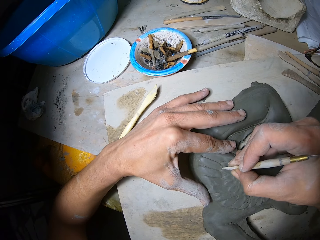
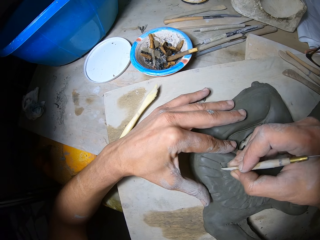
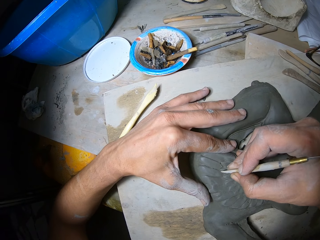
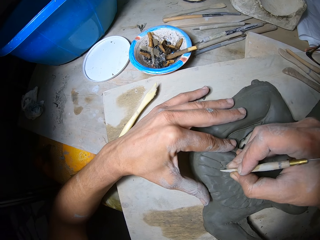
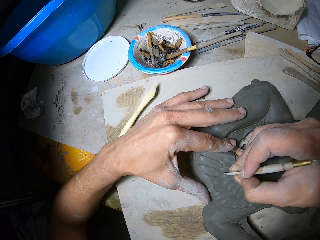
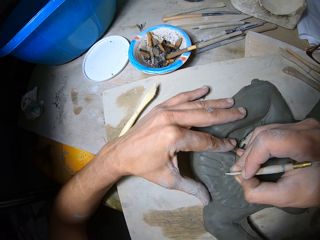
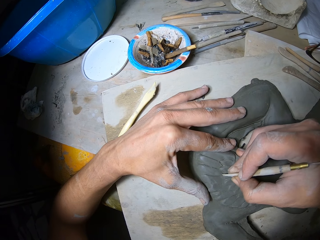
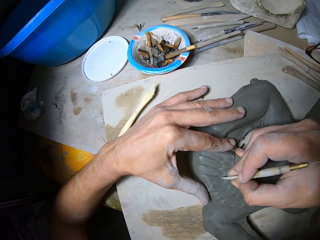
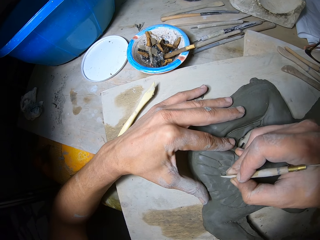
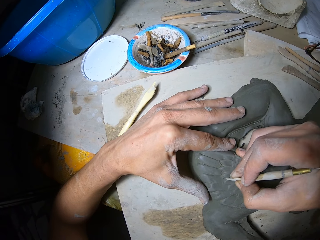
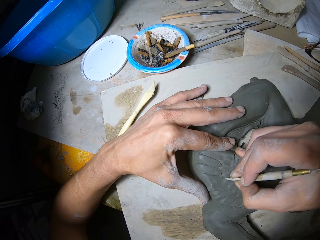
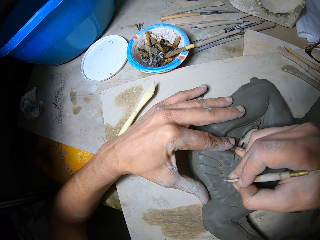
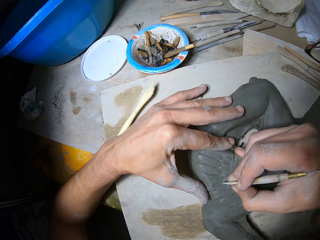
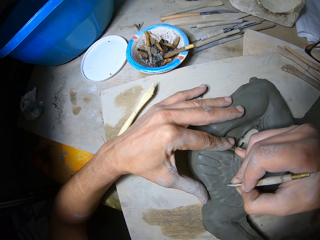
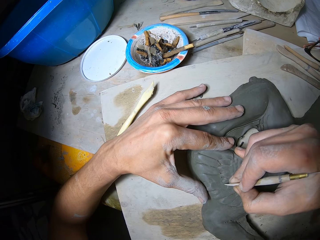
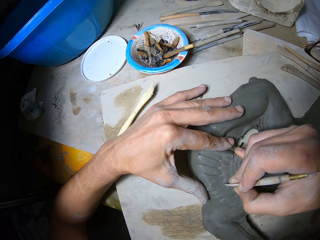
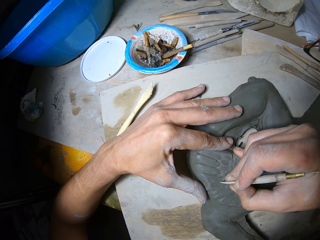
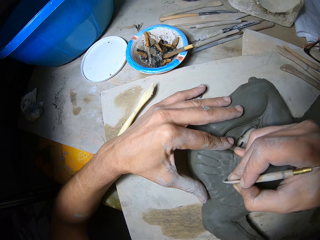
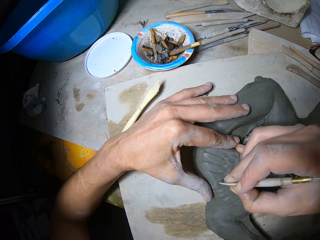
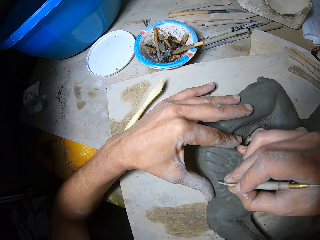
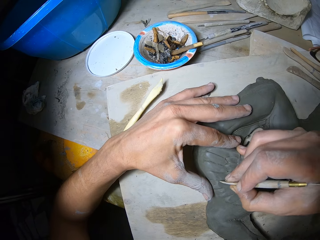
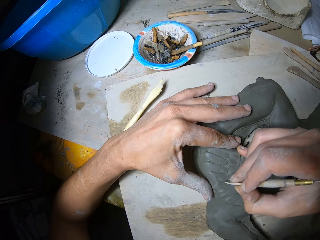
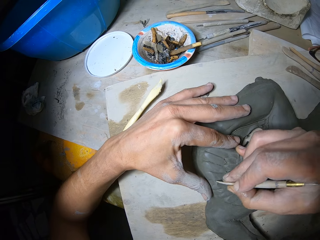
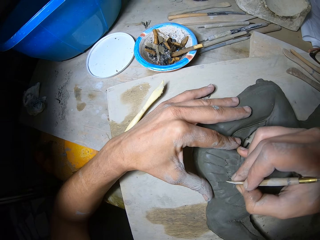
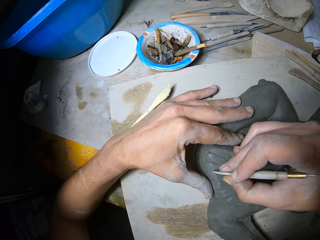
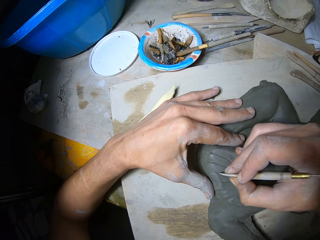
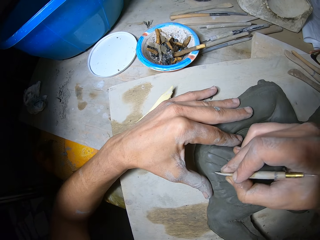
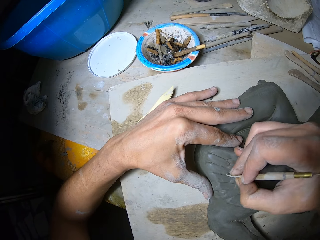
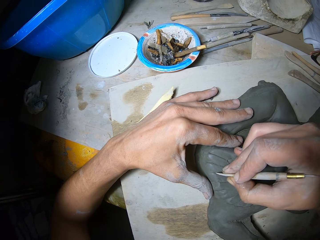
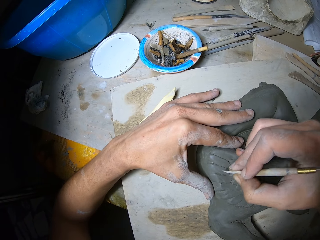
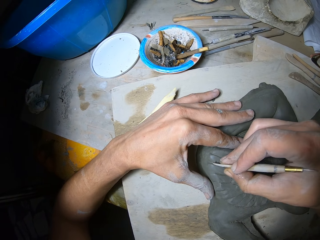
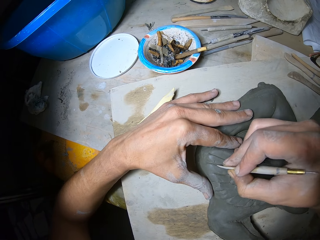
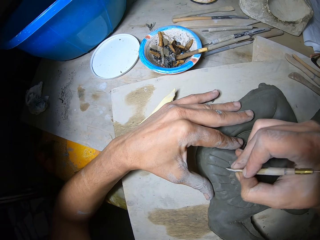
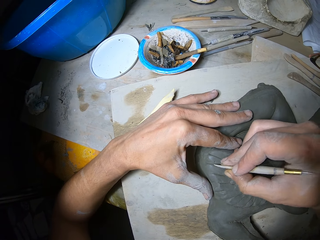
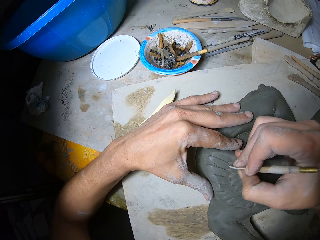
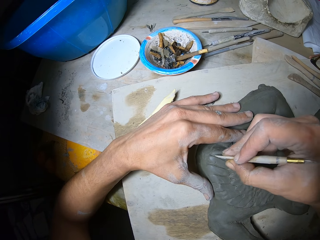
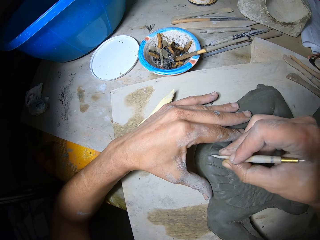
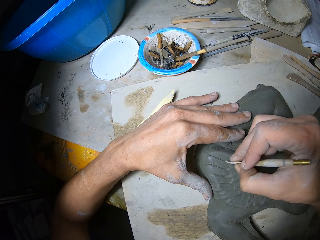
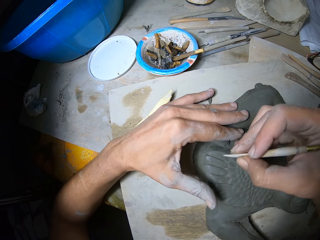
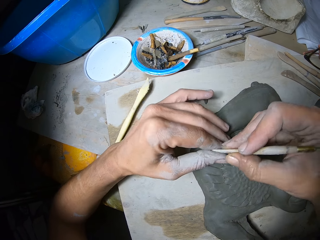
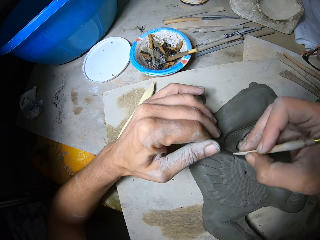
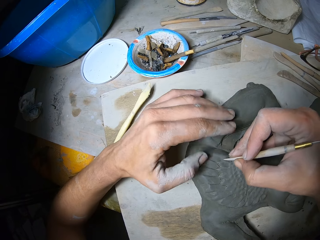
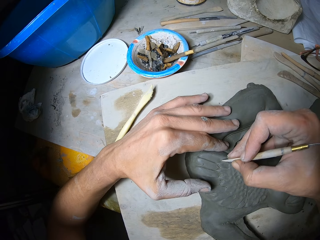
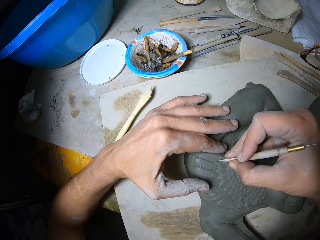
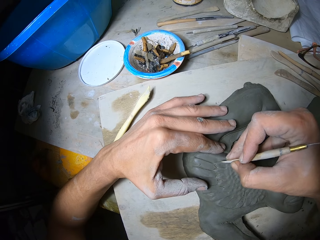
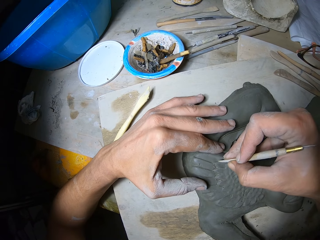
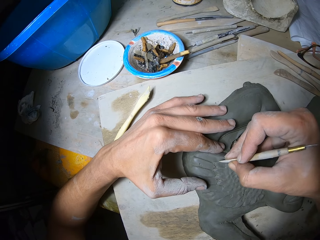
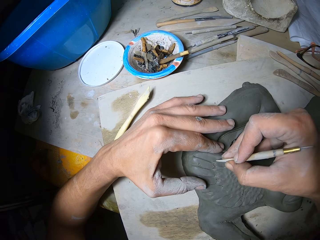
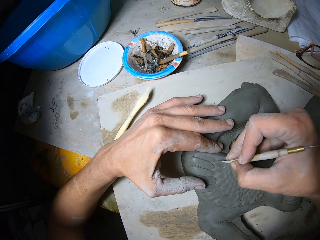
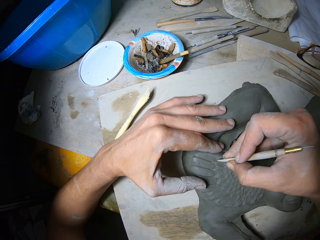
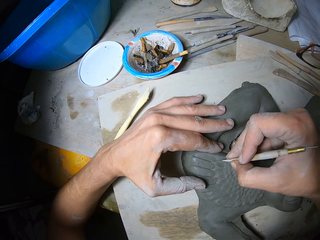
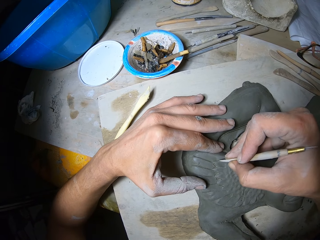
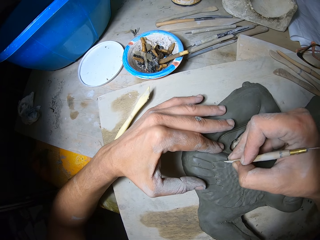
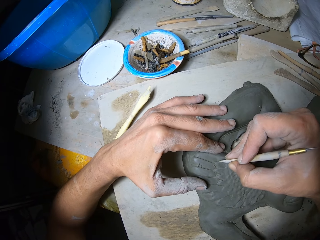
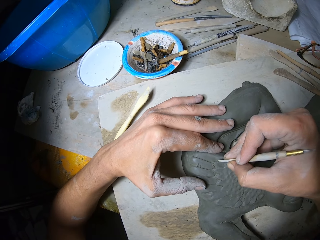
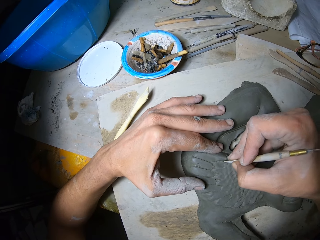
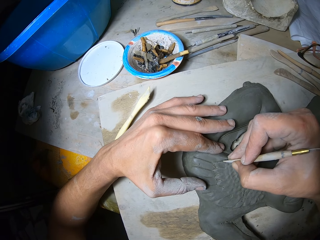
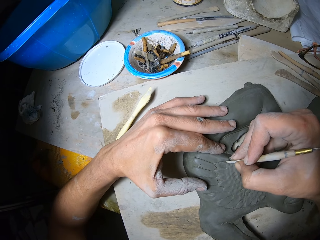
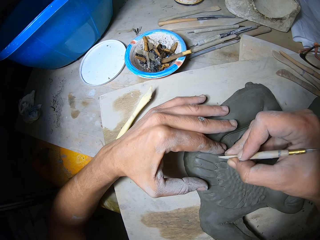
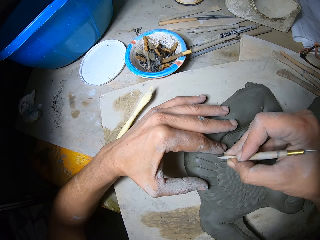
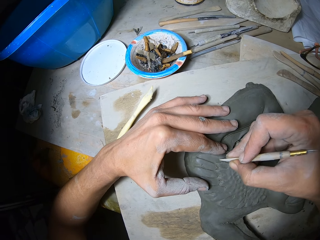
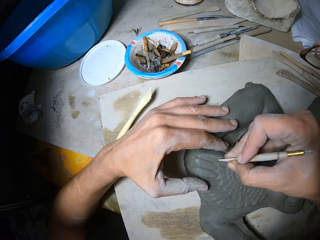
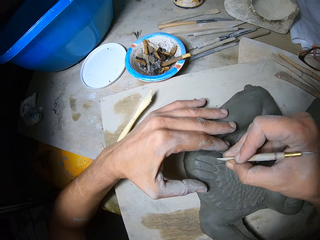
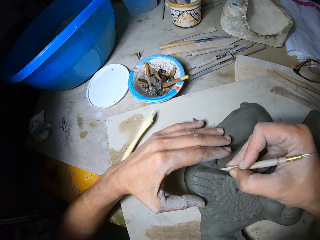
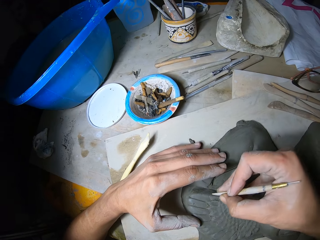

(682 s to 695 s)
The camera wearer wipes out mold plasters on the engraving tool in his right hand with his left hand. He carves out the forms of the relief sculpture with the engraving tool in his right hand.

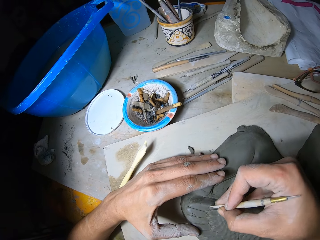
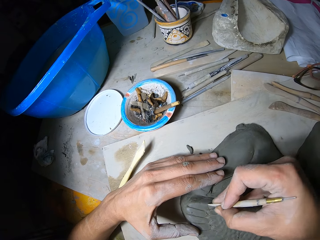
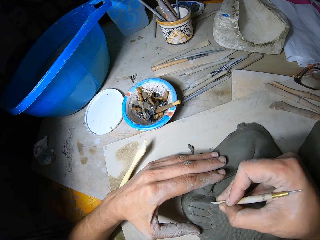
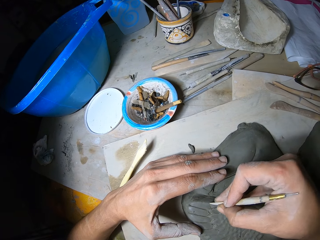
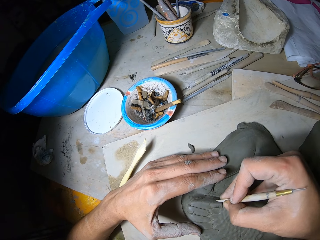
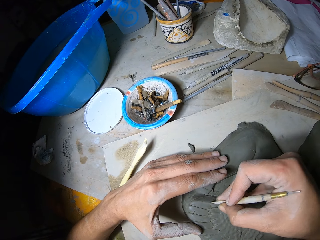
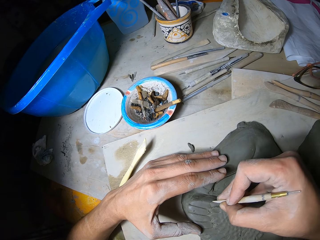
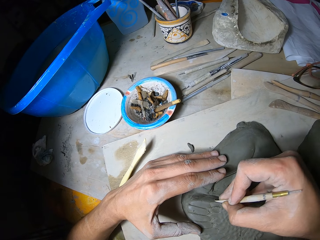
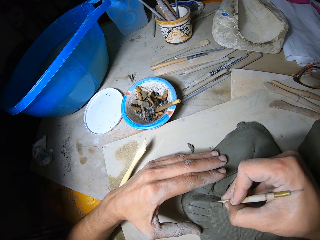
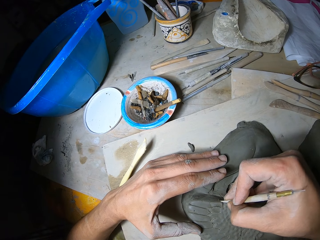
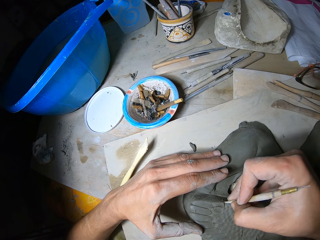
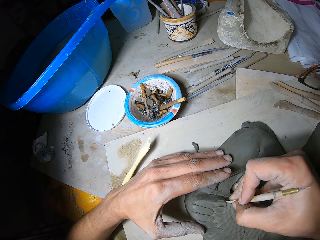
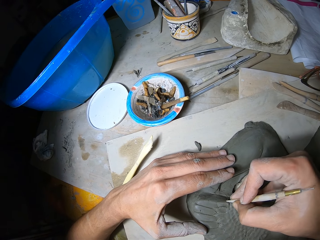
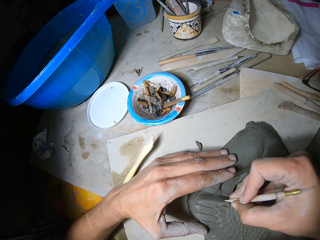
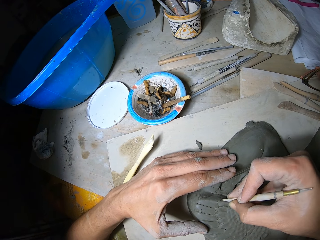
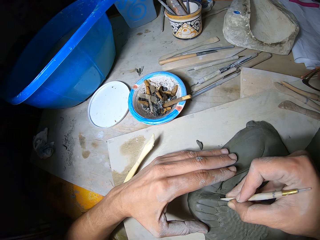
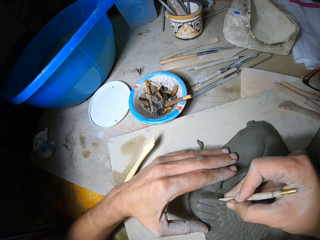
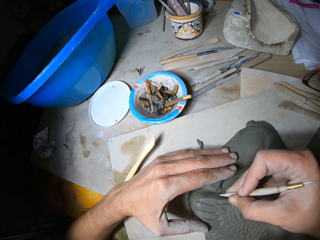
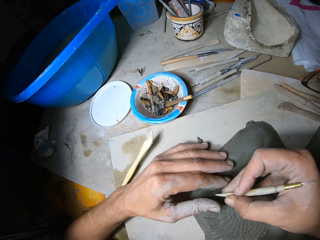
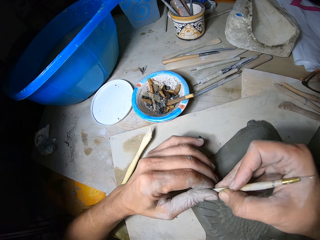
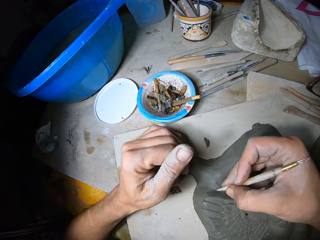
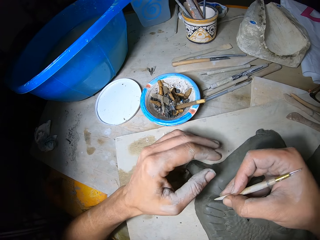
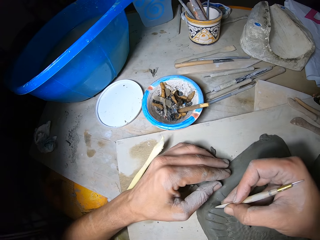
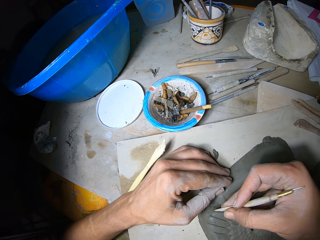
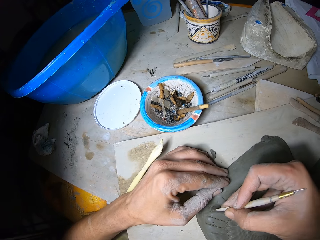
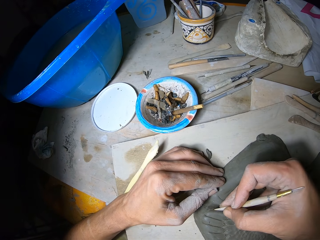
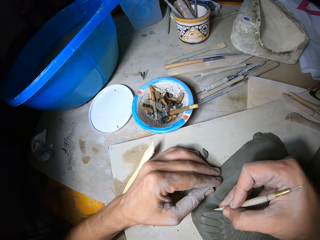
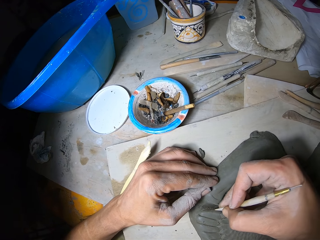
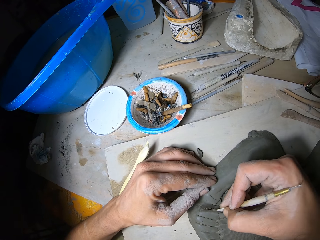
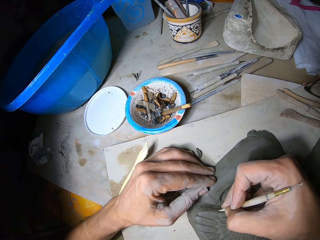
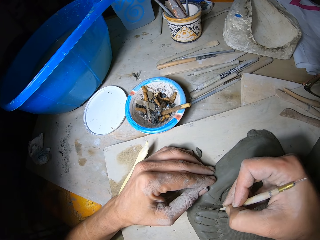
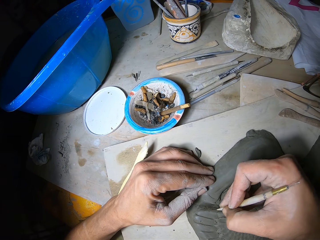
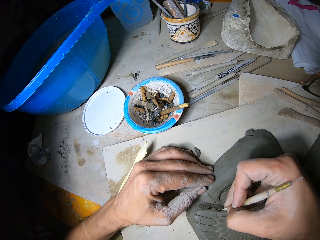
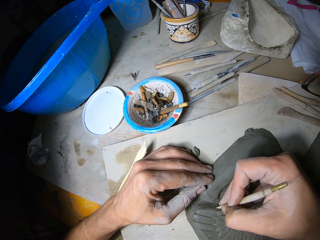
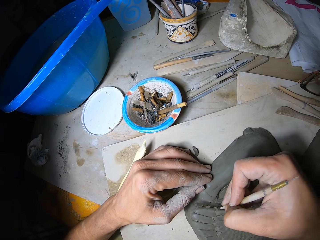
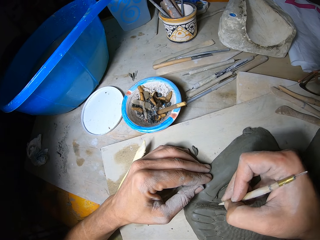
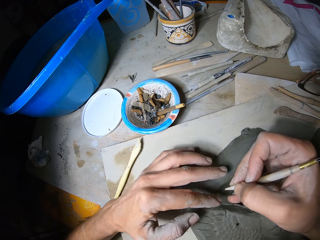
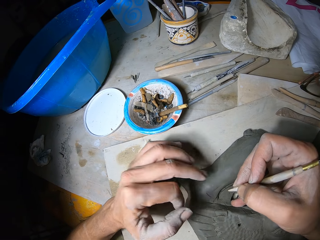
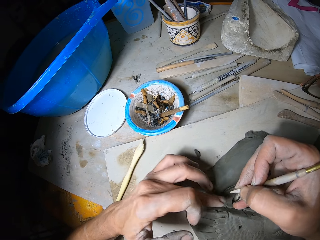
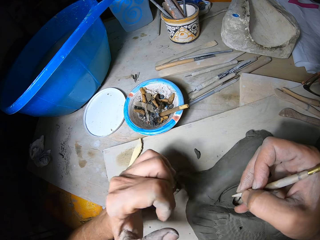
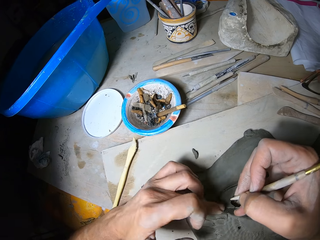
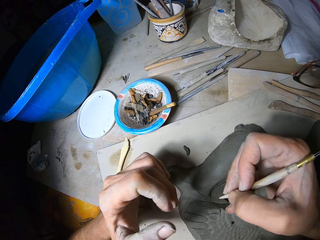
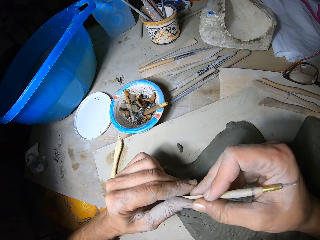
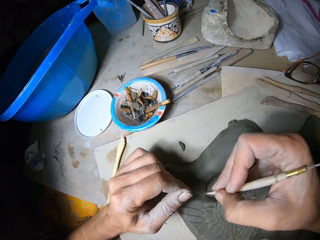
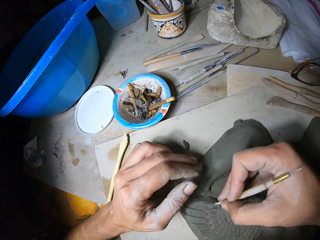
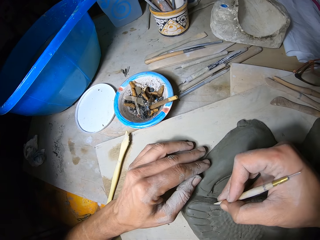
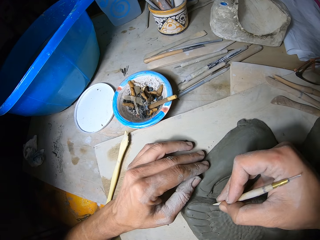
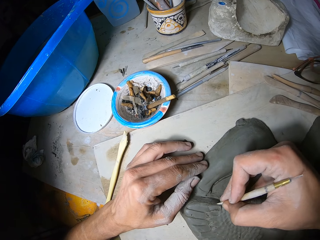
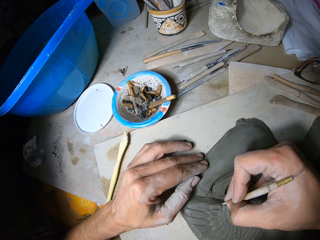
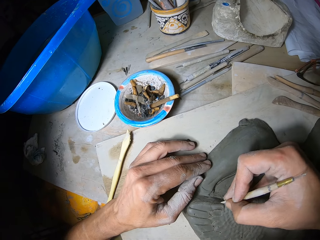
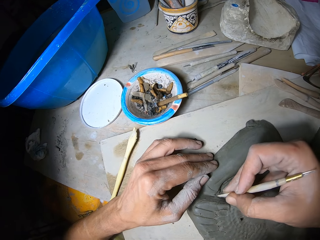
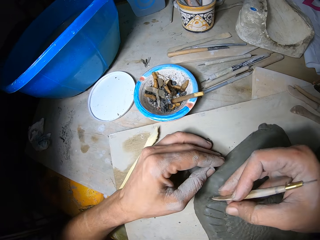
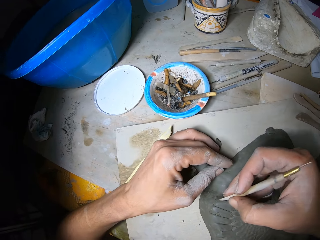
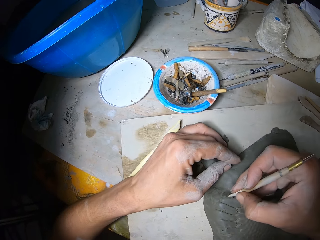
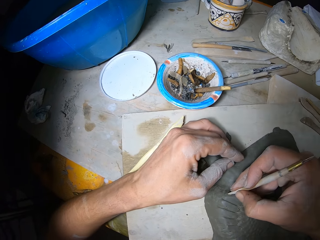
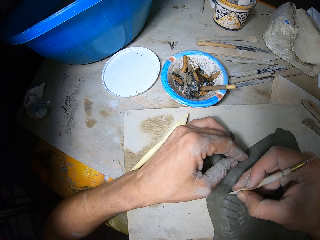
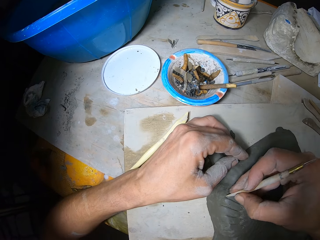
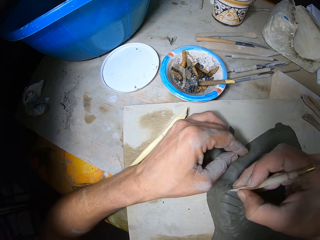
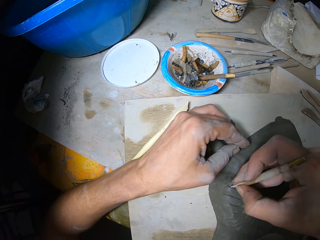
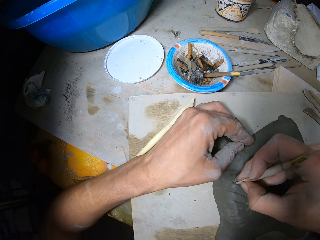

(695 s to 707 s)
The camera wearer wipes out mold plasters on the engraving tool in his right hand with his left hand. He carves out the forms of the relief sculpture with the engraving tool in his right hand. He cleans the relief sculpture with his left hand. He wipes out mold plasters on the engraving tool in his right hand with his left hand. He carves out the forms of the relief sculpture with the engraving tool in his right hand.
